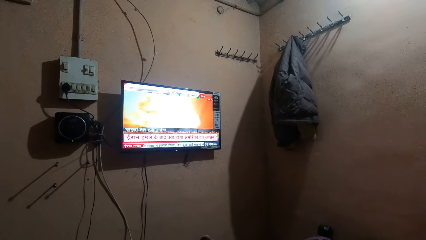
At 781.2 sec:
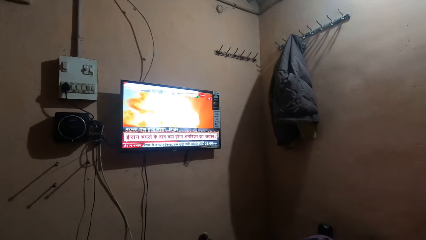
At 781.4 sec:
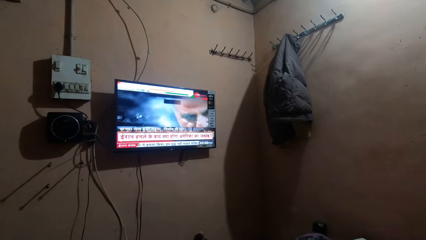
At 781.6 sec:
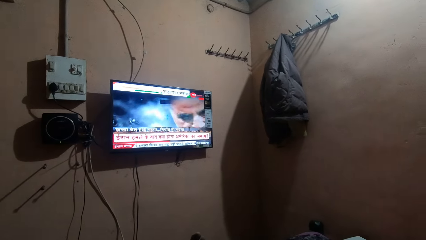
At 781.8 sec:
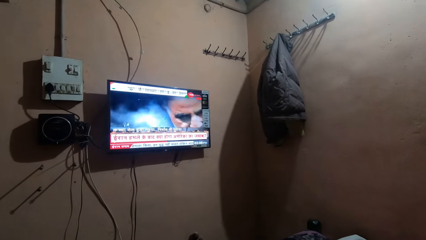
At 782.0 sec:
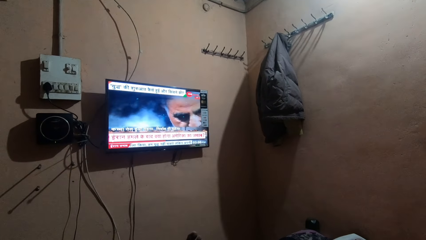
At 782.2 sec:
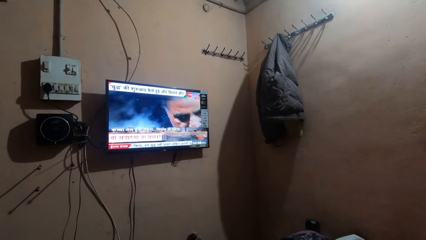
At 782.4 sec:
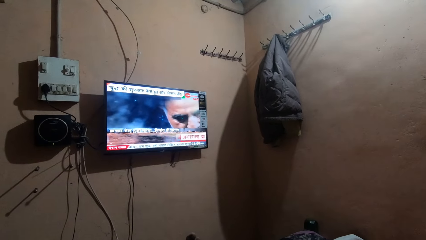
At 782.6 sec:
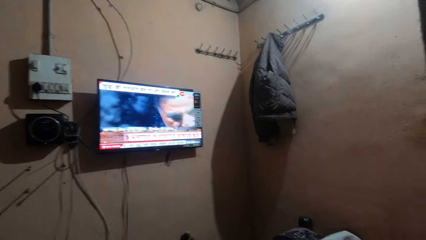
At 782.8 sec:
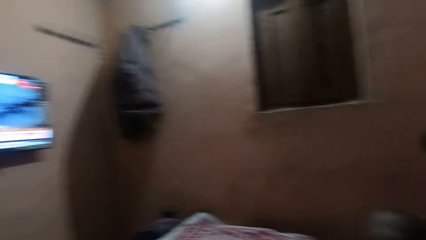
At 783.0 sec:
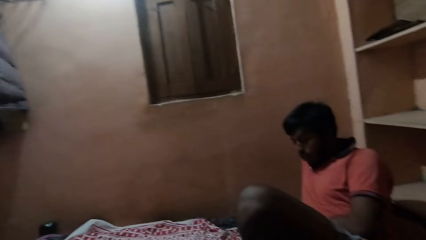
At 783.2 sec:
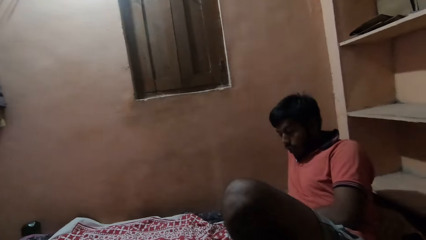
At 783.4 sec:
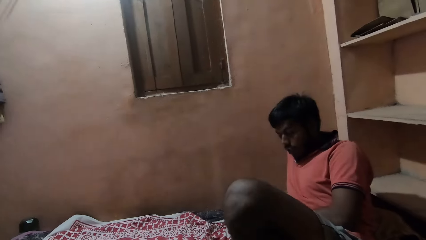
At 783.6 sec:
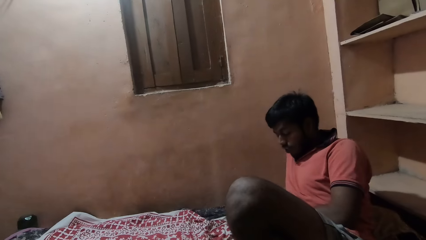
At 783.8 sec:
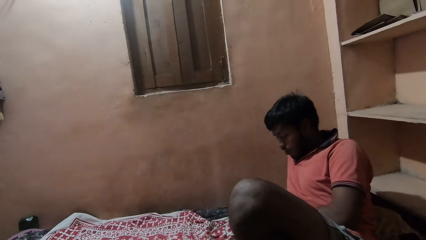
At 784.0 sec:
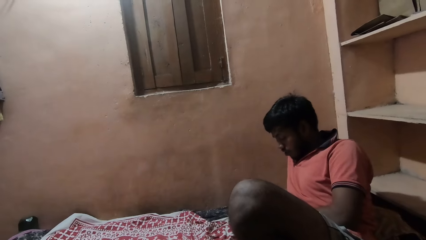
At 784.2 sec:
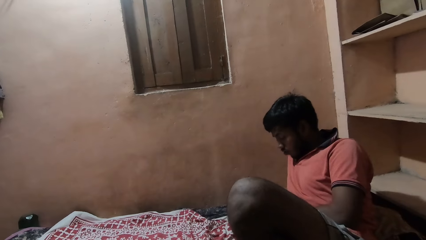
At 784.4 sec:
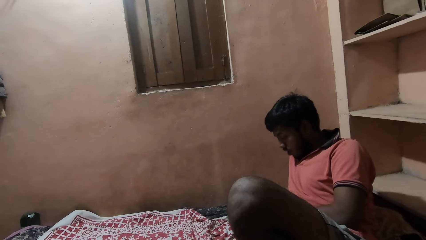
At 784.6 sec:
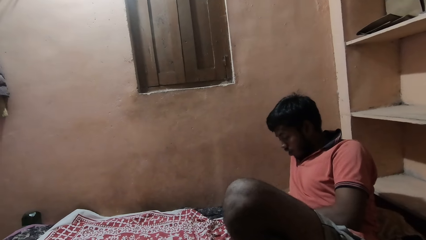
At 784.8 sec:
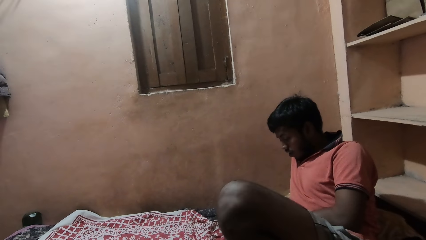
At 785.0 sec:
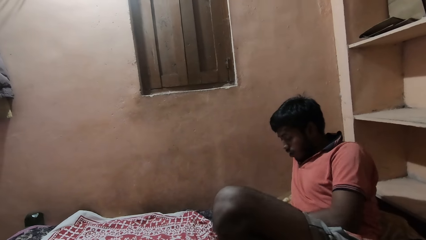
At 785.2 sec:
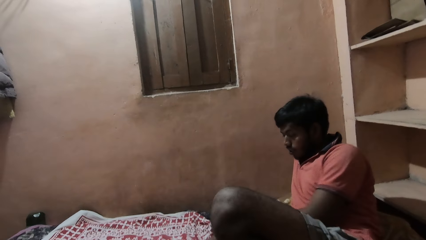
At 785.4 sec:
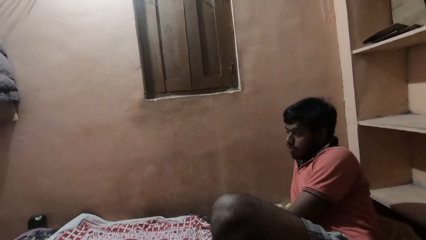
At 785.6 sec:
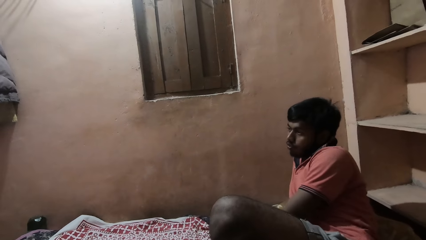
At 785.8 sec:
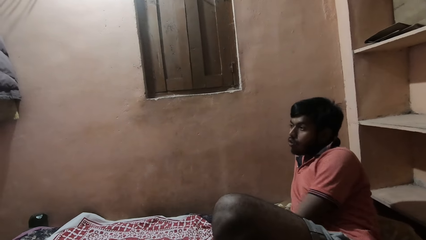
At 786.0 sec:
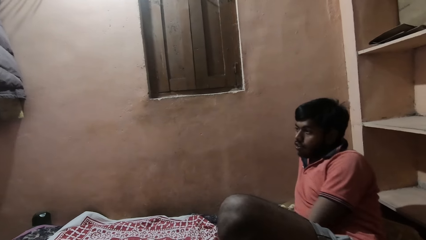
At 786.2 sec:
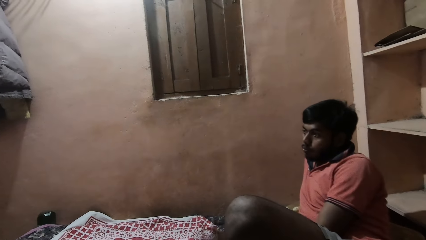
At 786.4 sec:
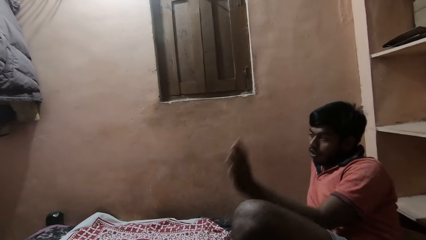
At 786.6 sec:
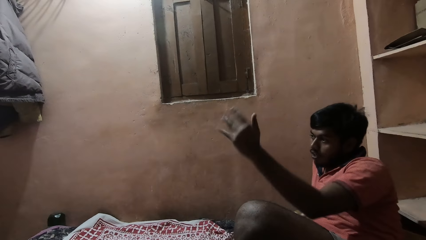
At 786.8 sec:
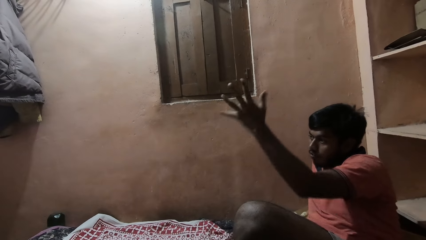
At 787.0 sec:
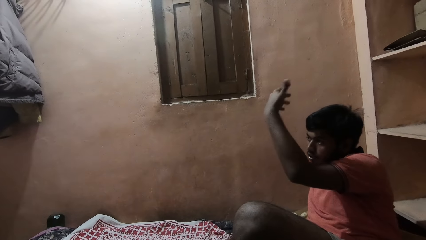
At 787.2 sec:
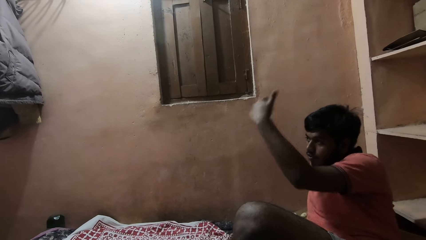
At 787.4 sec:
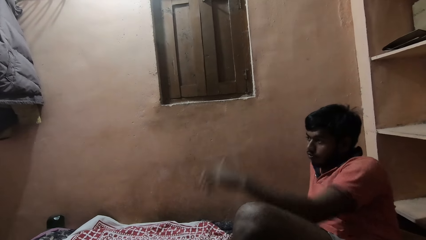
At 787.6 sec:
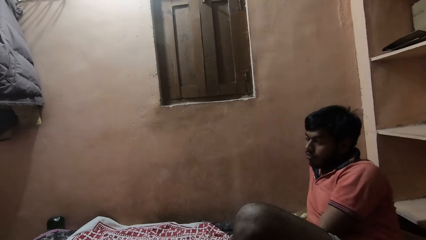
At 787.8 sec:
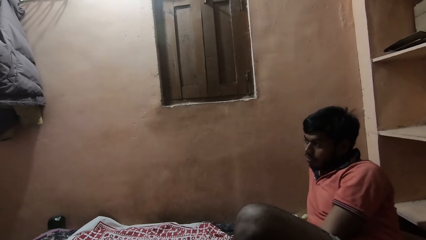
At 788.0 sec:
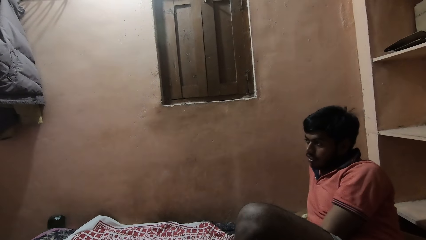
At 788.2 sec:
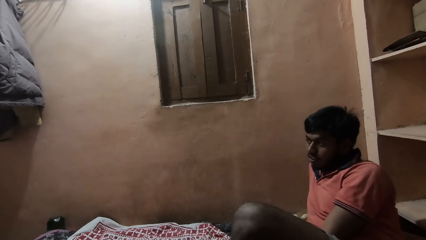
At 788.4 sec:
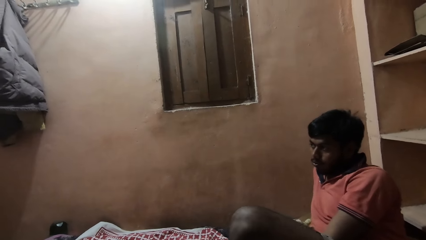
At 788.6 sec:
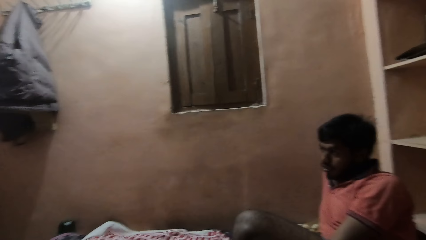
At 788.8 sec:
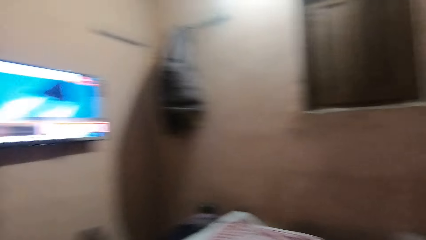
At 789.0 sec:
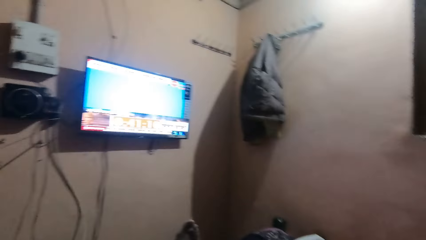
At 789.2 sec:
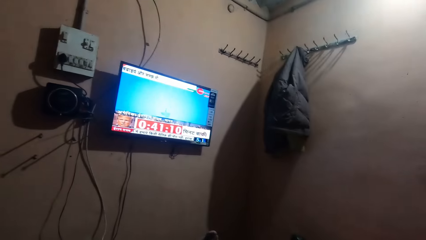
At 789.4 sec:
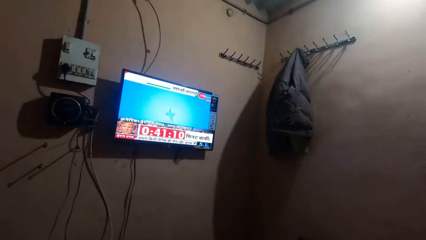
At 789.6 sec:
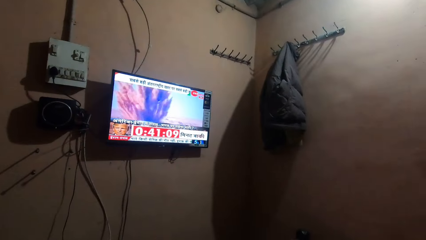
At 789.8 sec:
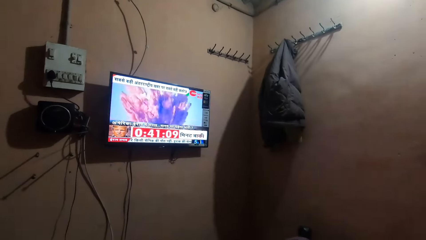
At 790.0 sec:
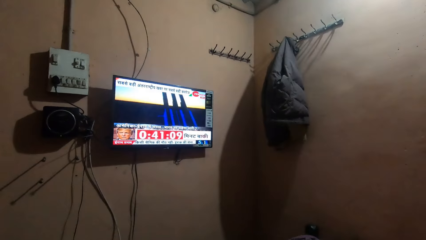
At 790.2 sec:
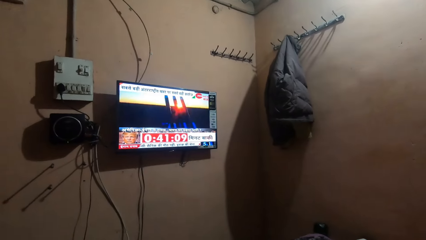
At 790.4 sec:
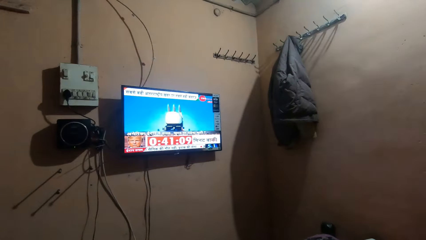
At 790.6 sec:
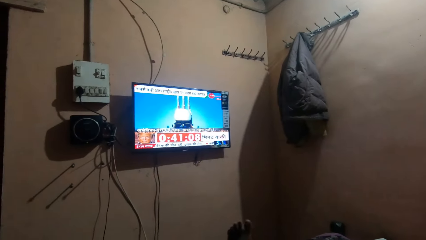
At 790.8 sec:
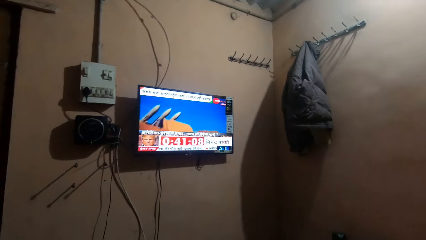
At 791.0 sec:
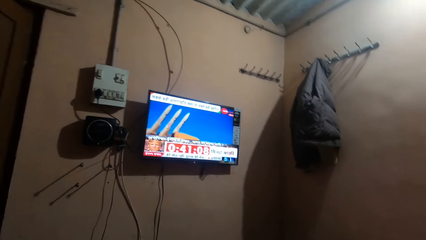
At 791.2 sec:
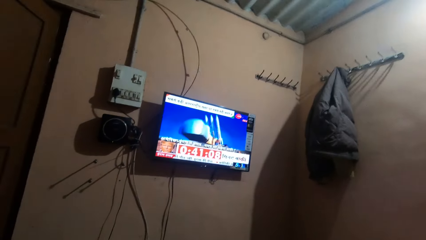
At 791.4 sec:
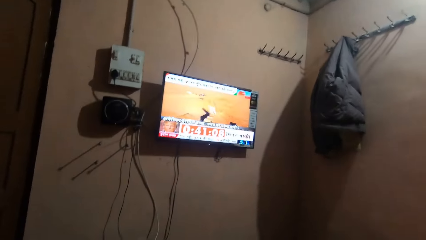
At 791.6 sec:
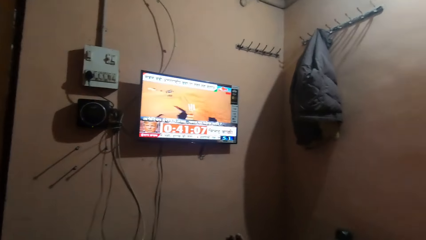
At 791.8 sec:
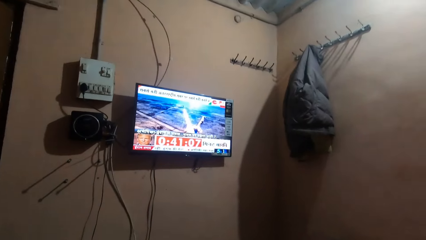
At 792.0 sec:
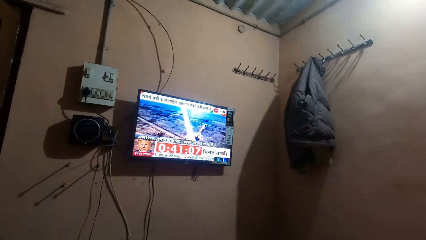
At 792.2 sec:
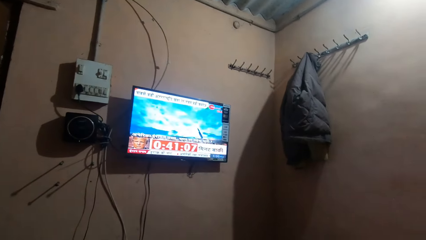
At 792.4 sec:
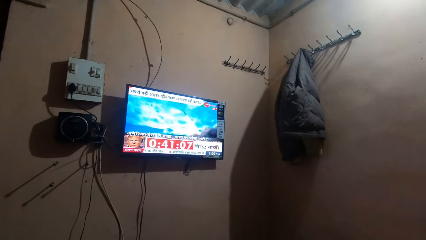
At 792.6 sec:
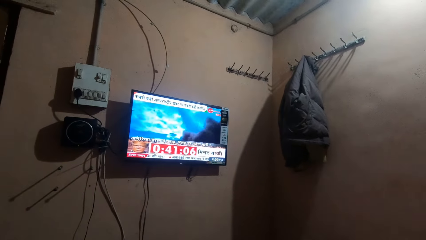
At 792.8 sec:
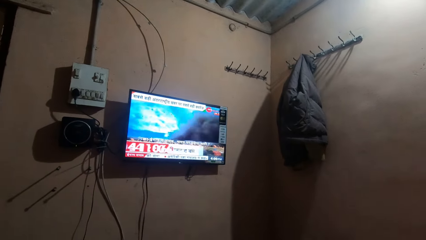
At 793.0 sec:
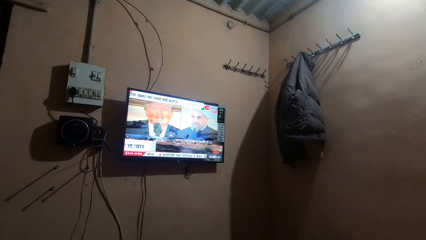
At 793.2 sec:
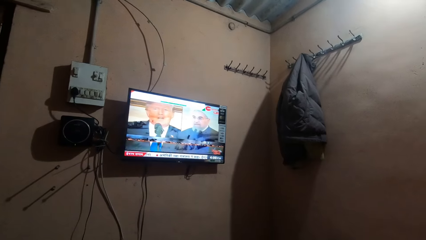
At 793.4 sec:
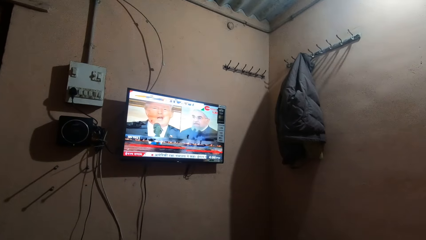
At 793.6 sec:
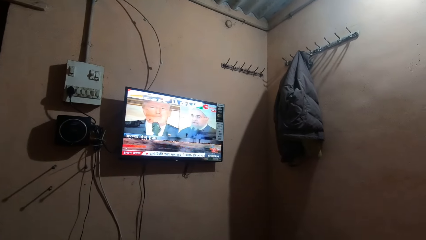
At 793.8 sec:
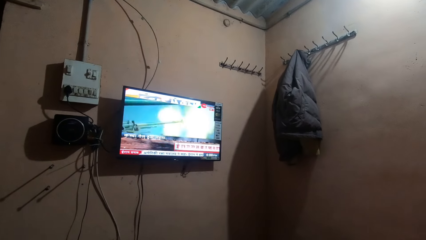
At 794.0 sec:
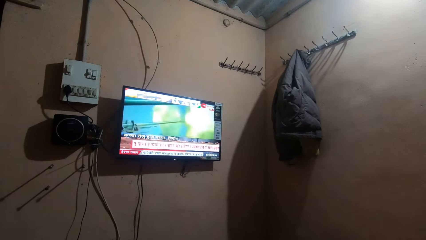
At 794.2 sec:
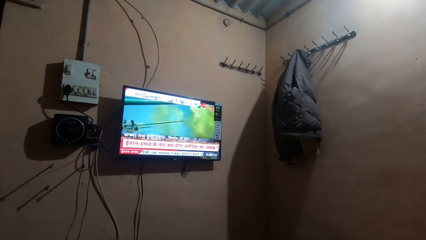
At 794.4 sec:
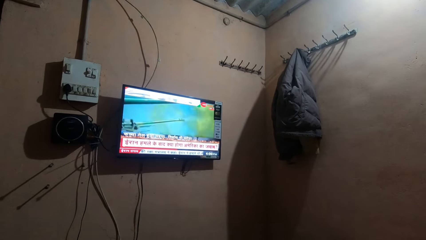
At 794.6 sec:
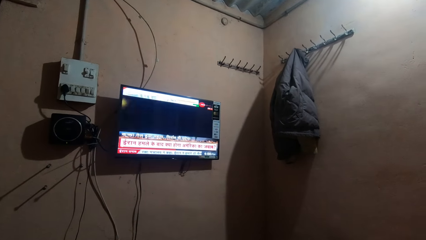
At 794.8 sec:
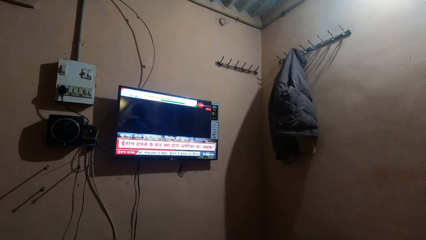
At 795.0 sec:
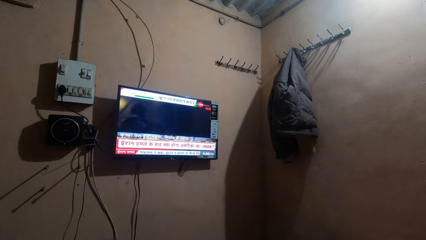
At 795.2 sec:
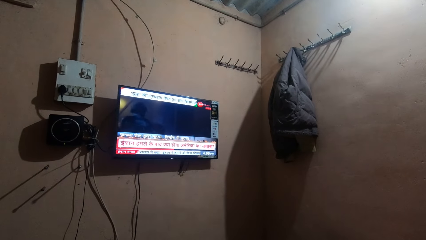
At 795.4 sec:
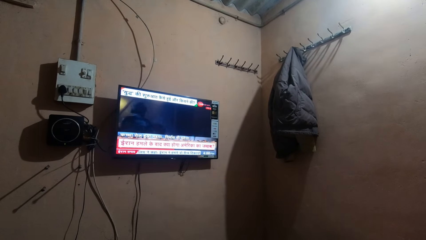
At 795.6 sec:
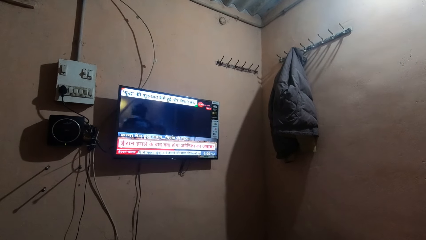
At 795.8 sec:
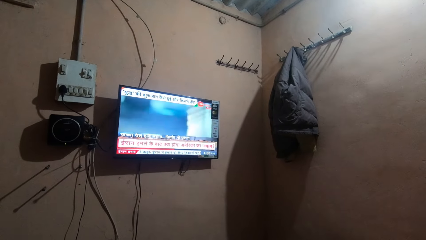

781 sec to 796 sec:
The camera wearer stares at the television. They look at a man. The man talks to the camera wearer. The camera wearer watches television.
